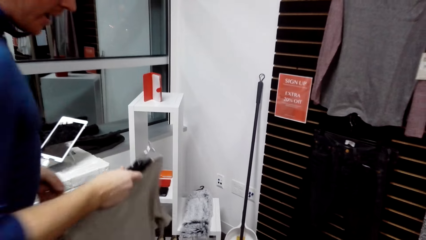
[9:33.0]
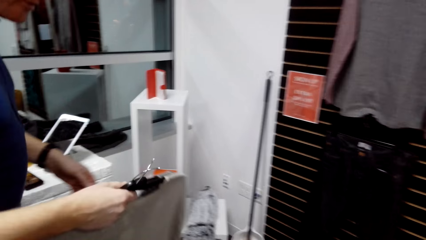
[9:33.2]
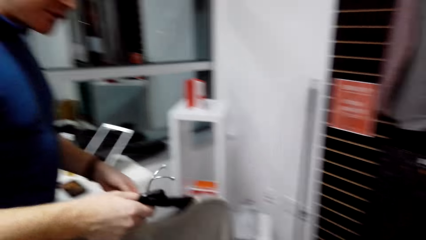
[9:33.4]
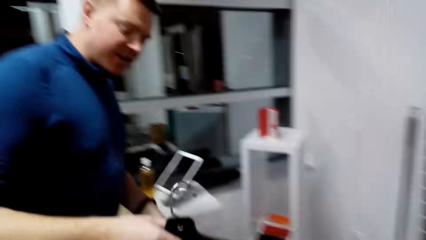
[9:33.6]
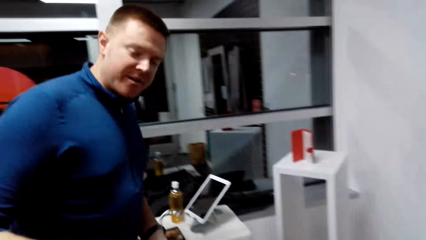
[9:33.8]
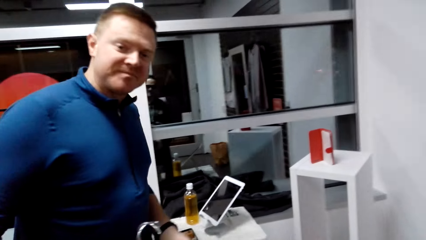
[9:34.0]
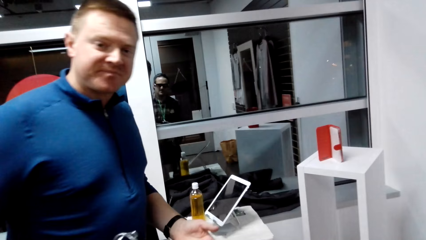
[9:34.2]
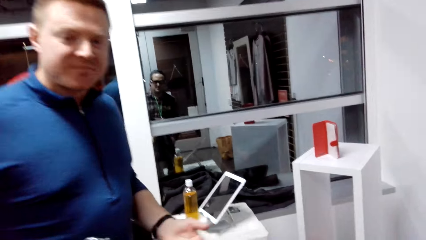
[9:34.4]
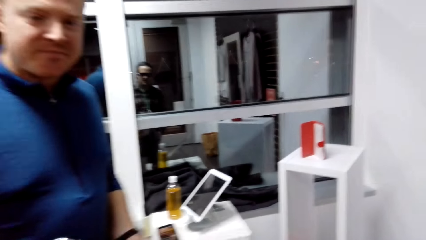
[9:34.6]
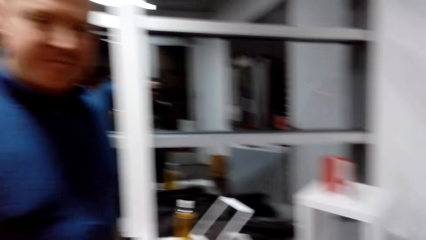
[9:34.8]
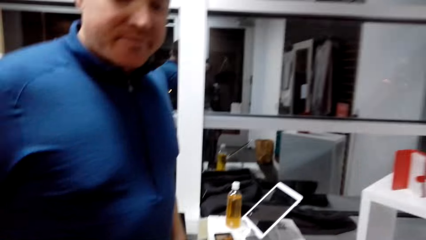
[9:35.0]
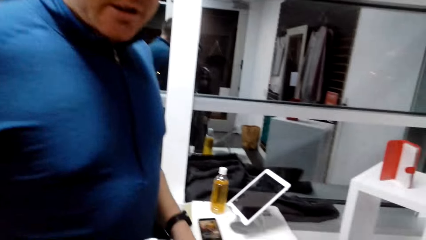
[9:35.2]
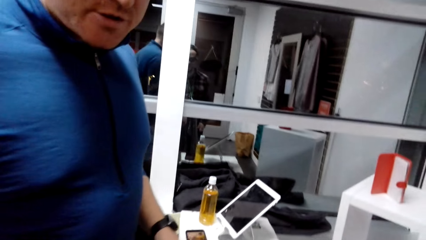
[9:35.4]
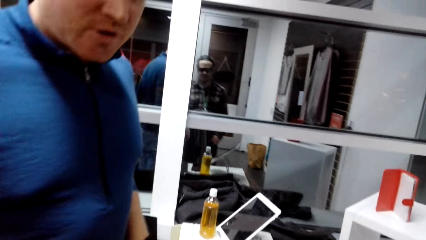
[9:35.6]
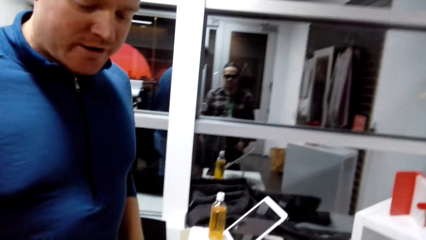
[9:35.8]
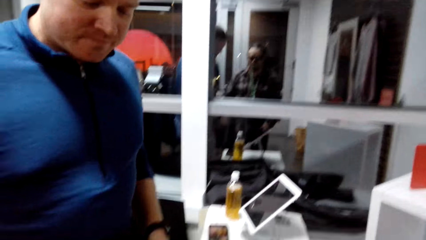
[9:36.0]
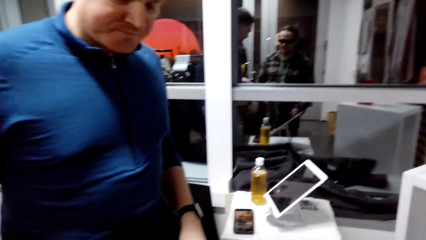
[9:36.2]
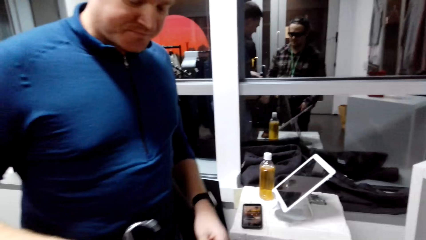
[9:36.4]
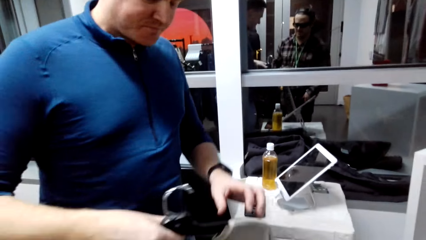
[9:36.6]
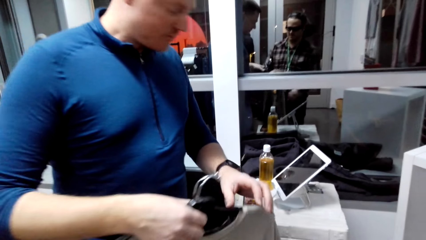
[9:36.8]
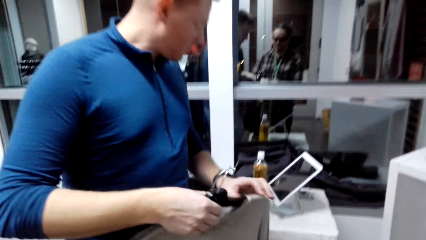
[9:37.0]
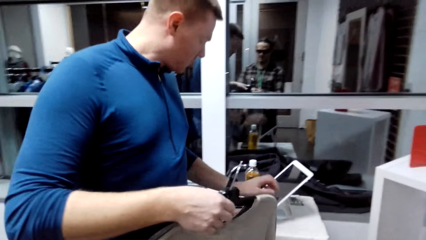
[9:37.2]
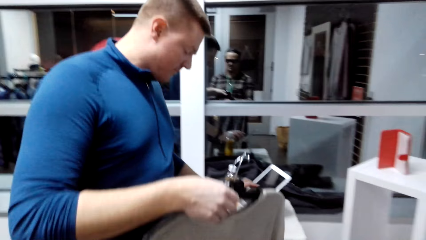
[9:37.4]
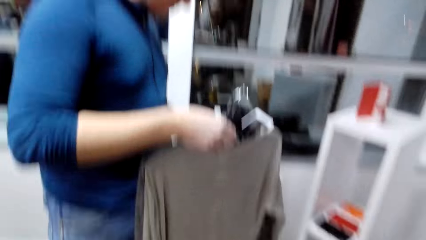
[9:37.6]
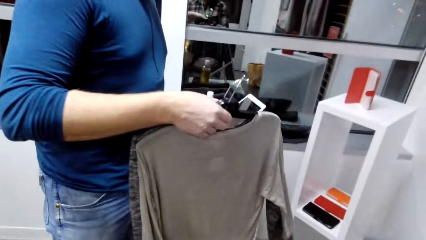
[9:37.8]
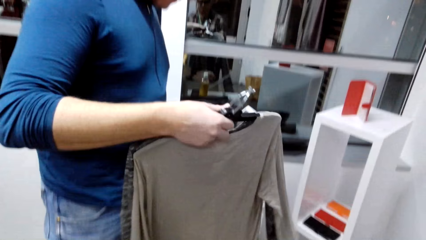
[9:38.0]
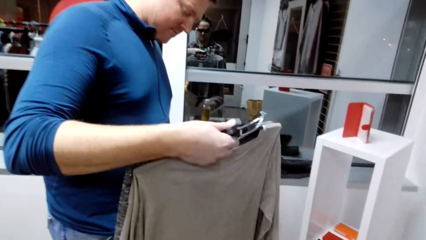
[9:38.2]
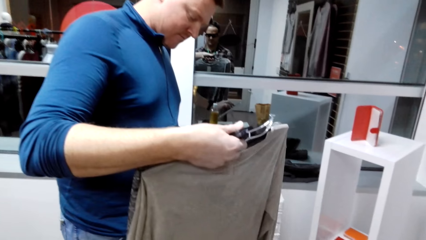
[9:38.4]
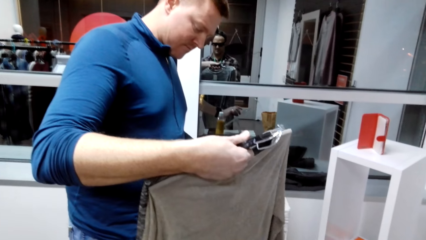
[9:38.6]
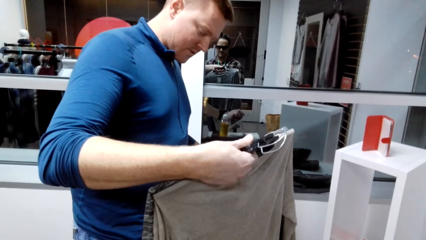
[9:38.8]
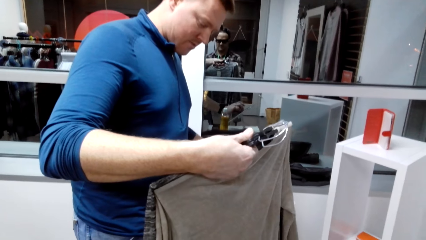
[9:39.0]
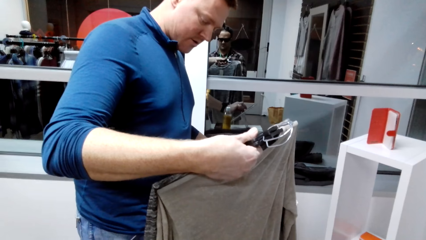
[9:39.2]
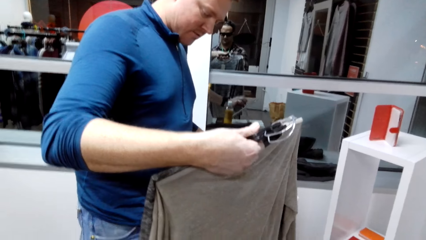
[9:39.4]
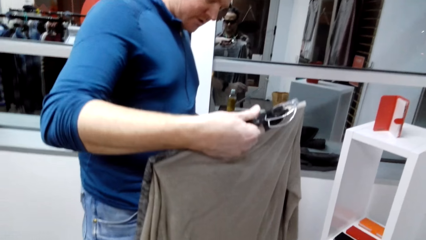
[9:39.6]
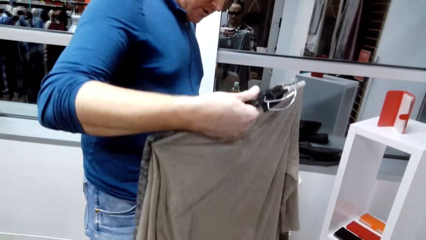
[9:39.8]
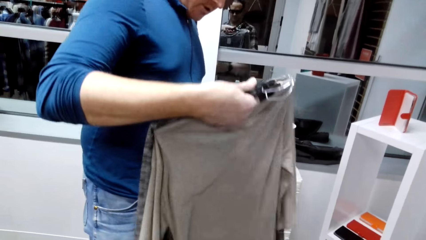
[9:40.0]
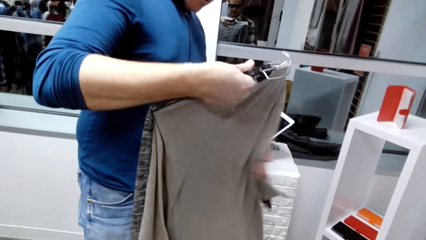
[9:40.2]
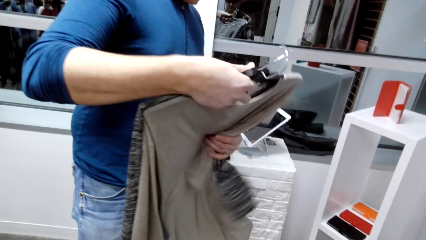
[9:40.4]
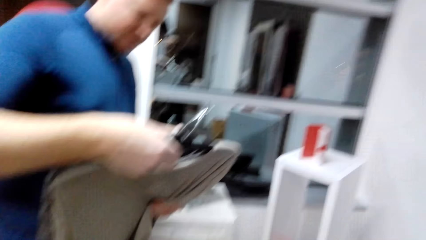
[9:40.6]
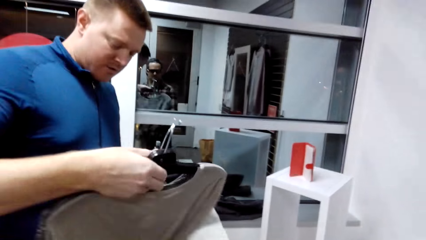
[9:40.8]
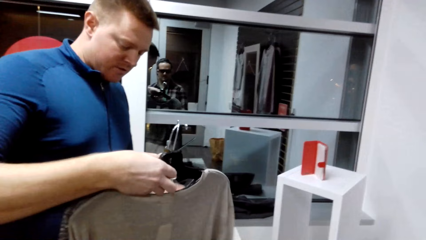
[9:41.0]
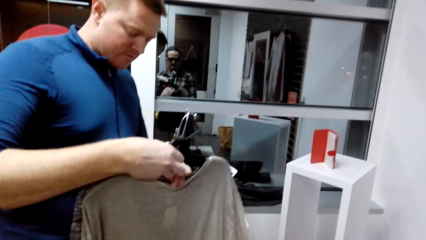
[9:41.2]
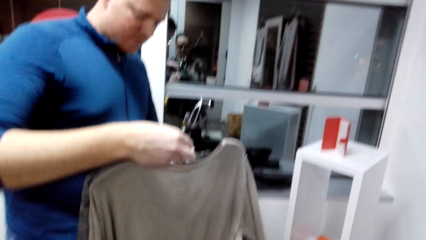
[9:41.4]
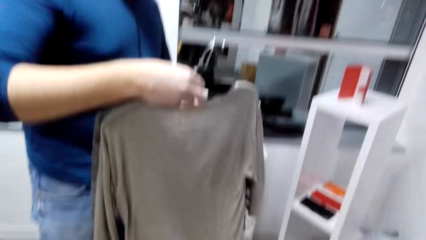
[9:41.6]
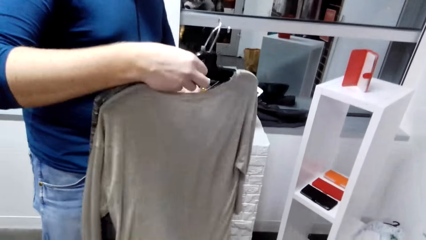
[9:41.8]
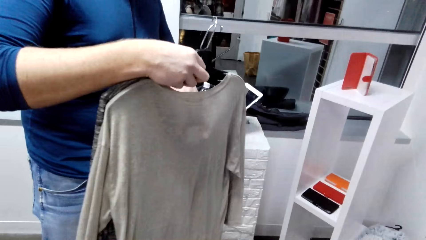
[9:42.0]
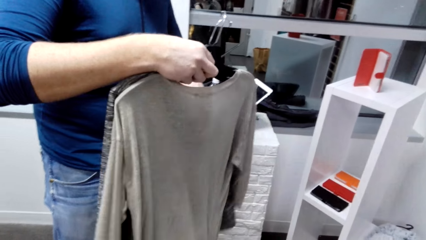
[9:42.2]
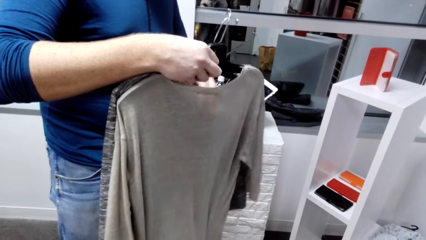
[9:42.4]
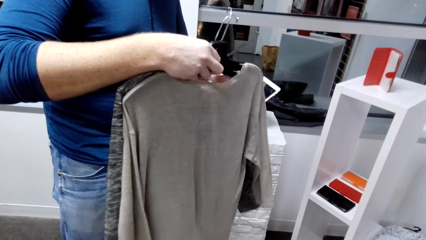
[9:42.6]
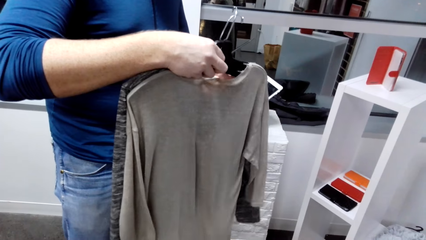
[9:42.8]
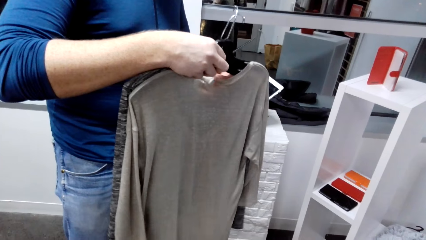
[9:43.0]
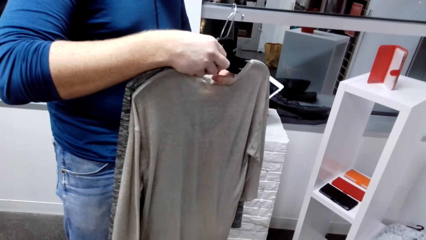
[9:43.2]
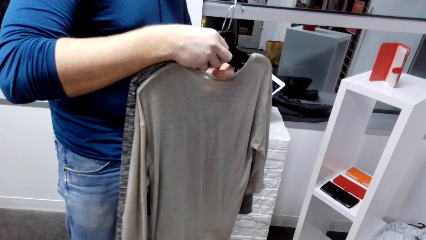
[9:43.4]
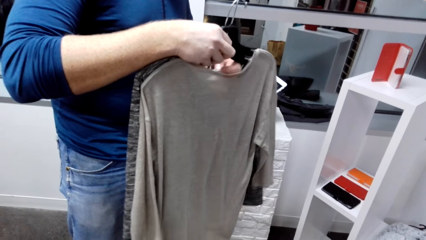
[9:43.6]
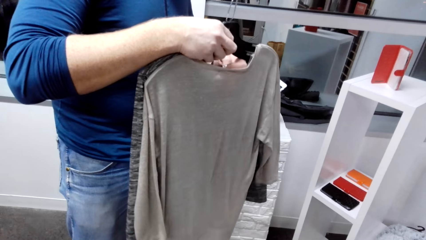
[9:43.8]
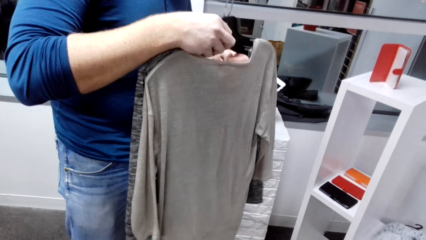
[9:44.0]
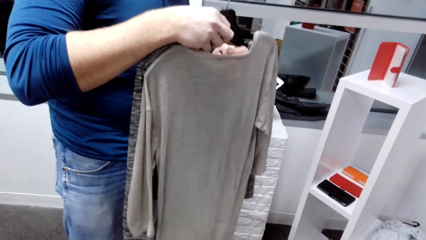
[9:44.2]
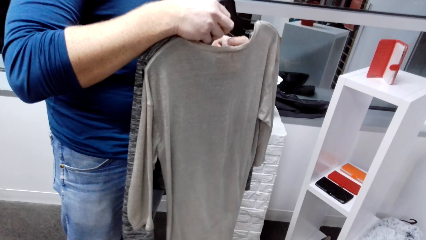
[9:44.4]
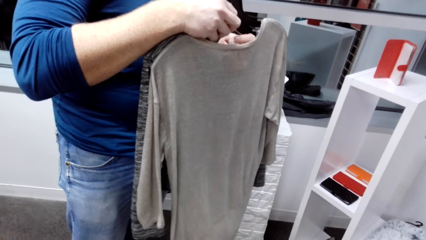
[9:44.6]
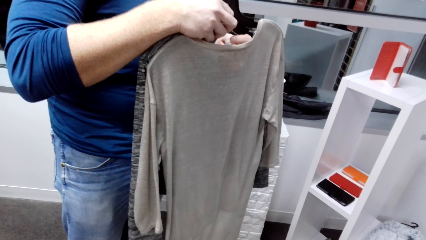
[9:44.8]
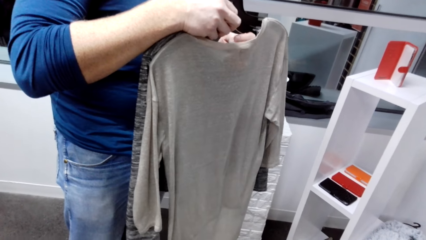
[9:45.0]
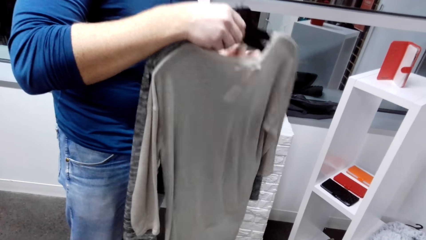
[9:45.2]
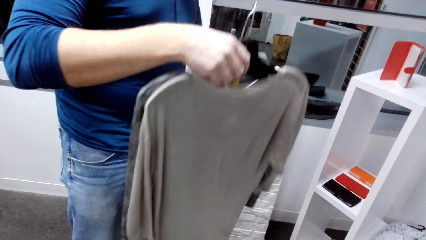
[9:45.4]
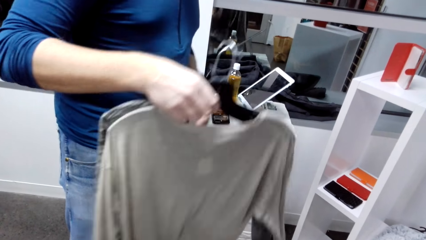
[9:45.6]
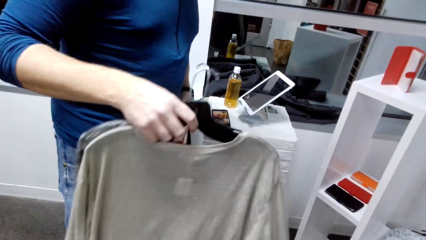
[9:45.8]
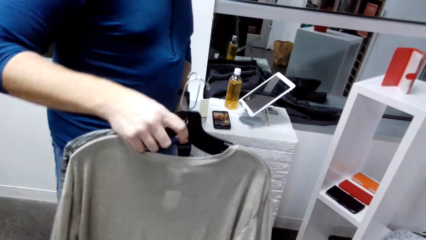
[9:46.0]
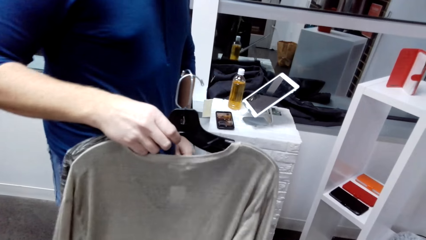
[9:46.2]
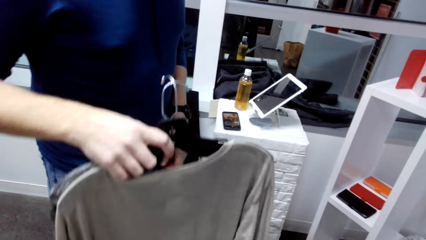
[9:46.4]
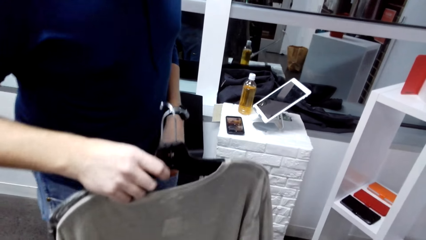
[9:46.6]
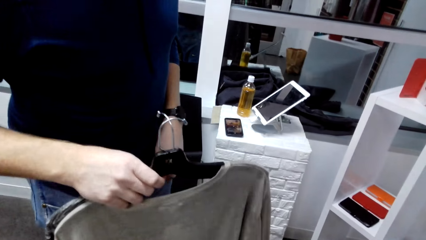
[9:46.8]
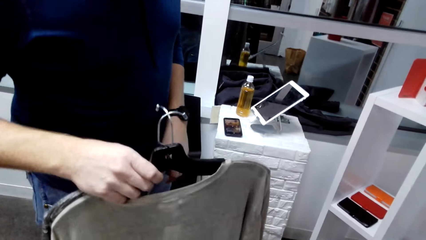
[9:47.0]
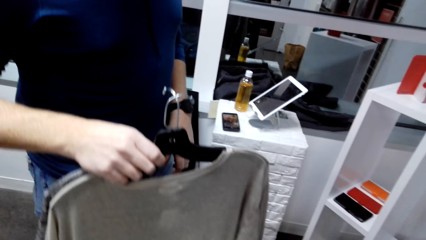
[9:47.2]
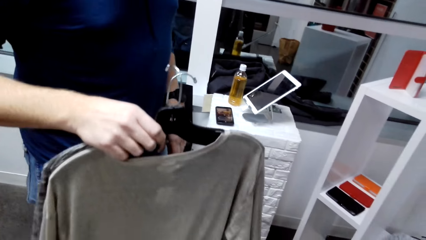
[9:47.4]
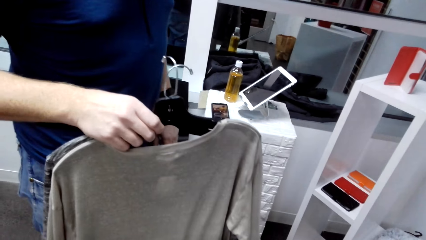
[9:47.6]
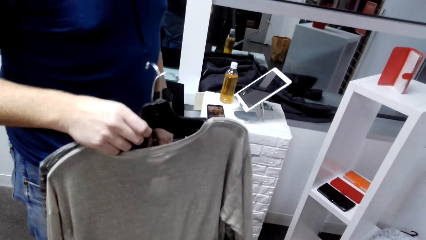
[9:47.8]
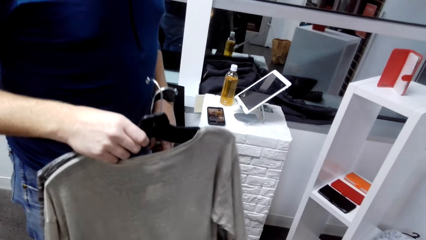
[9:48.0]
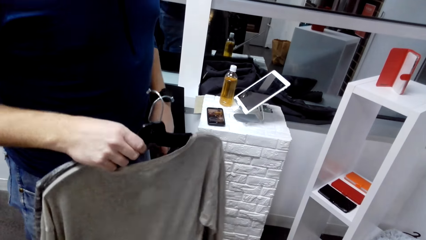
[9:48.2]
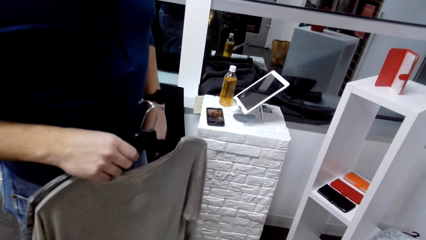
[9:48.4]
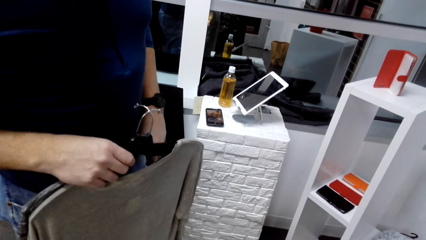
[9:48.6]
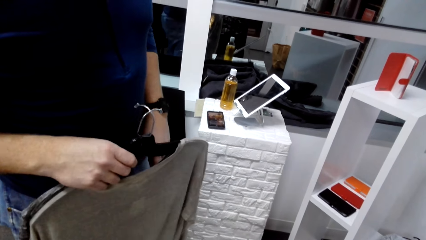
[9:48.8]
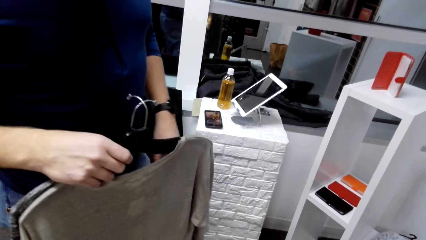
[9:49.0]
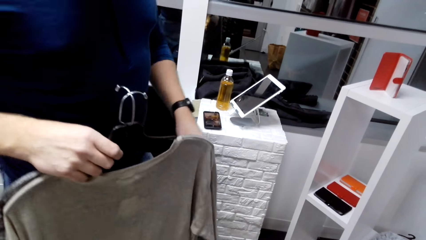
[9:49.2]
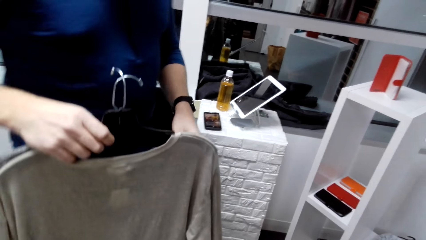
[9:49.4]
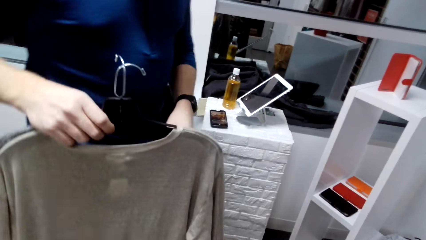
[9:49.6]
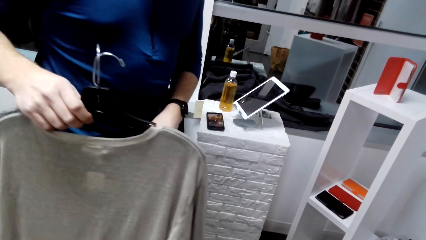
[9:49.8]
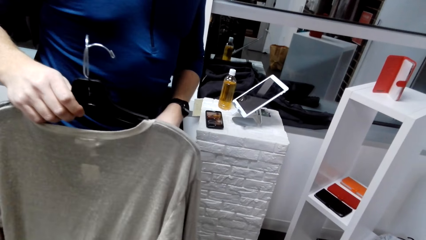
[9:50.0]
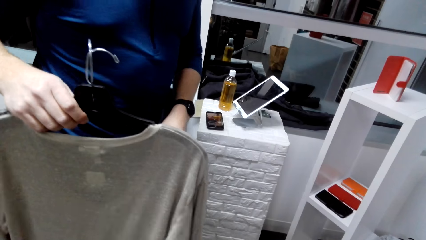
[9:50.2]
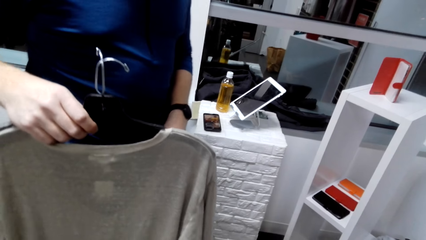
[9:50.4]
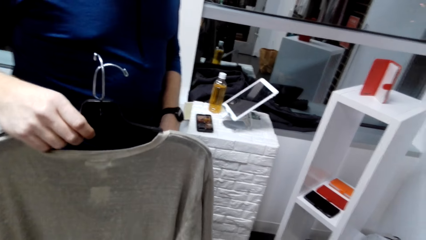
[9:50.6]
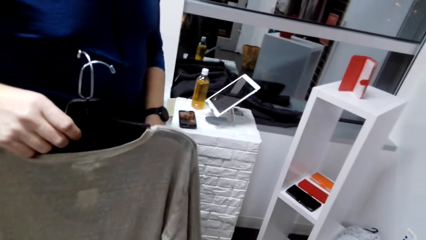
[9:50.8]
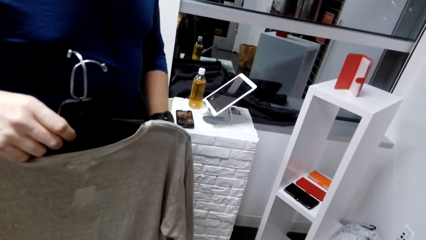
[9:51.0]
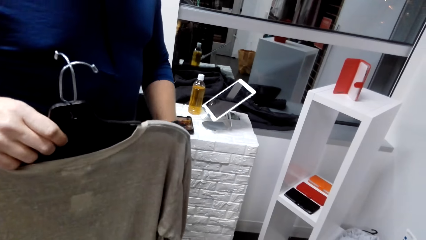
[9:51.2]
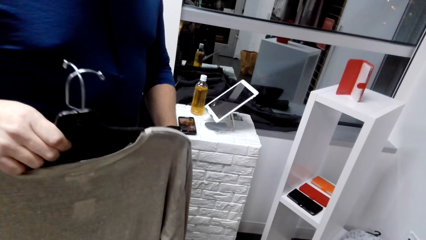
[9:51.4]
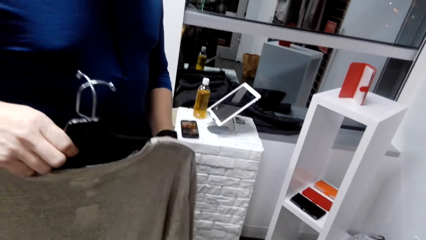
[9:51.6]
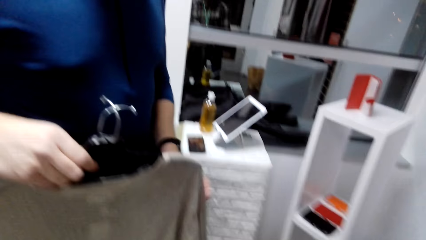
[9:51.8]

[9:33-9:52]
The man converses with the camera wearer and holds the shirts. The camera wearer responds to the man. The man checks the cloth and converses with the camera wearer.
